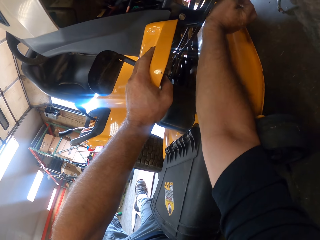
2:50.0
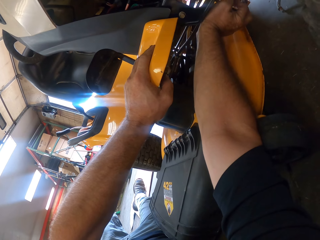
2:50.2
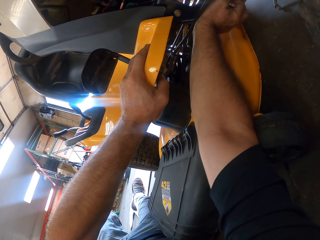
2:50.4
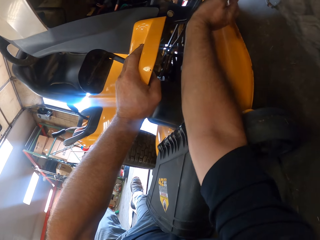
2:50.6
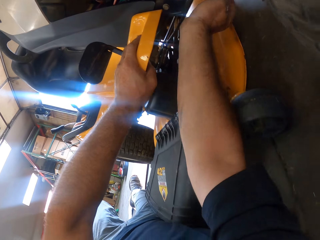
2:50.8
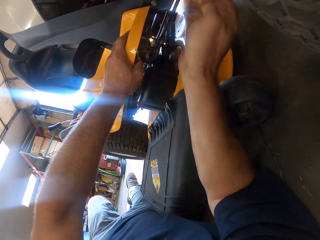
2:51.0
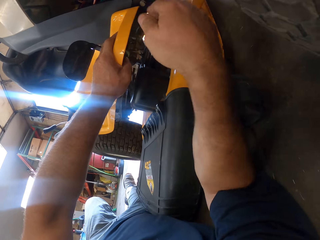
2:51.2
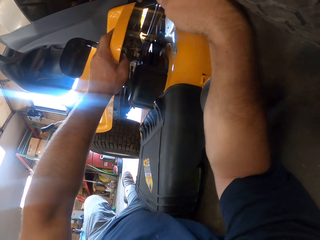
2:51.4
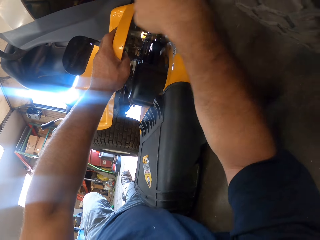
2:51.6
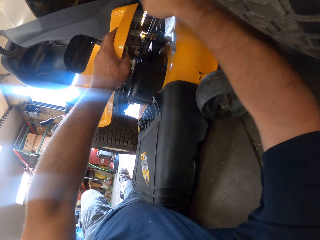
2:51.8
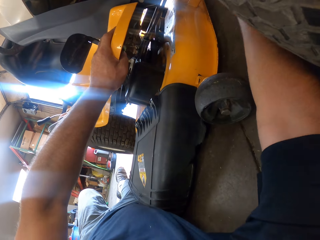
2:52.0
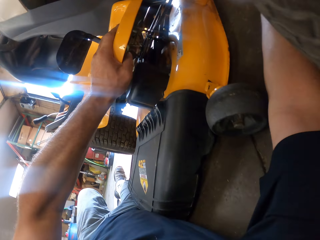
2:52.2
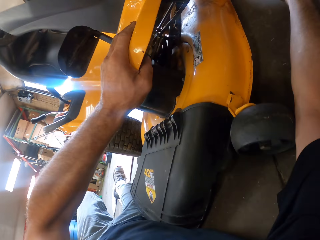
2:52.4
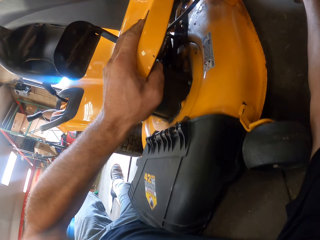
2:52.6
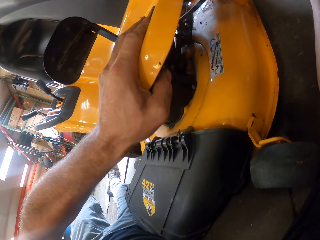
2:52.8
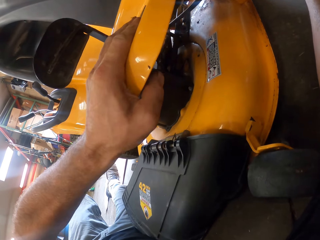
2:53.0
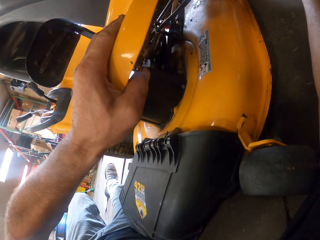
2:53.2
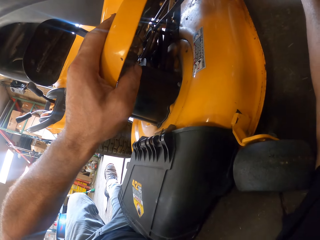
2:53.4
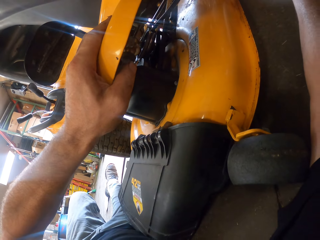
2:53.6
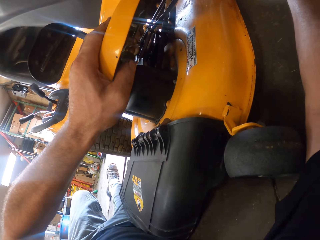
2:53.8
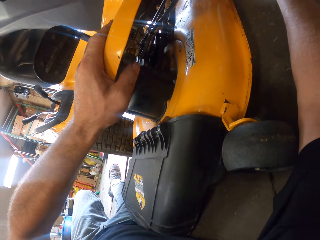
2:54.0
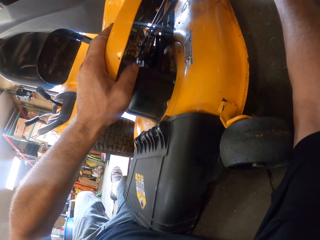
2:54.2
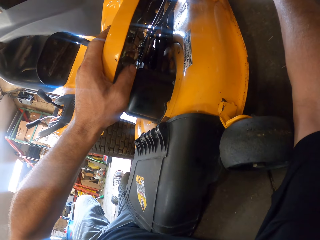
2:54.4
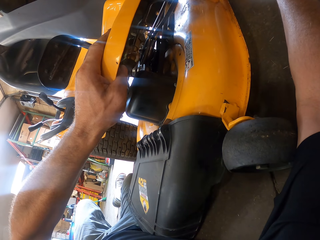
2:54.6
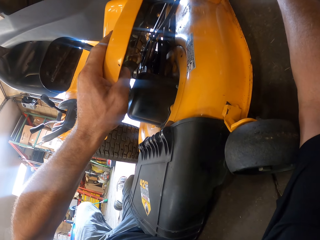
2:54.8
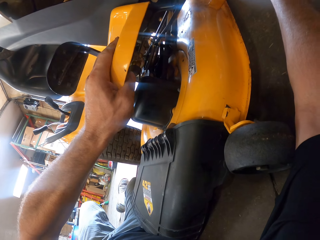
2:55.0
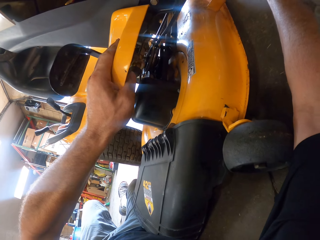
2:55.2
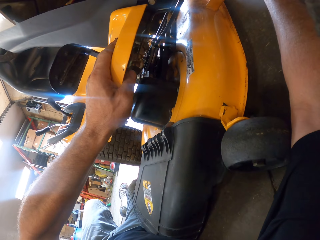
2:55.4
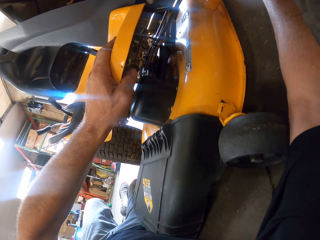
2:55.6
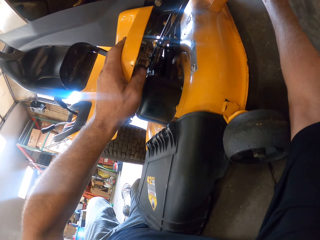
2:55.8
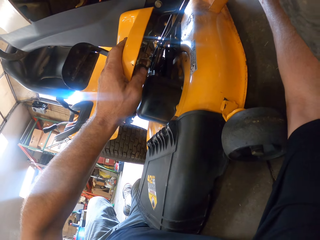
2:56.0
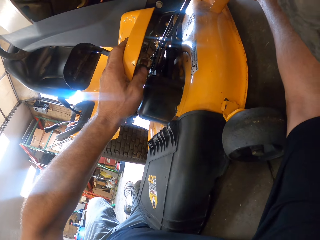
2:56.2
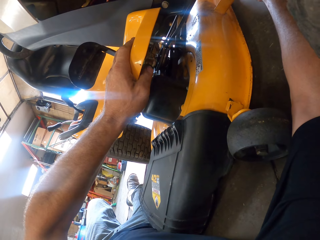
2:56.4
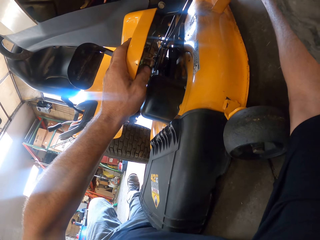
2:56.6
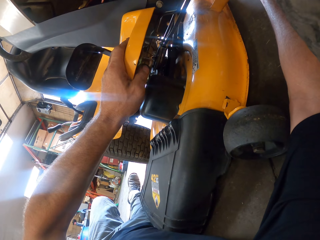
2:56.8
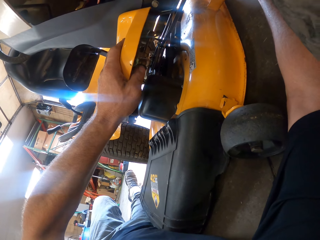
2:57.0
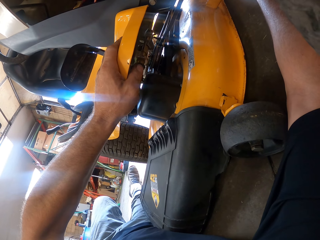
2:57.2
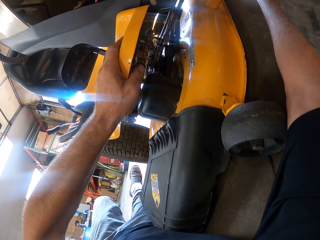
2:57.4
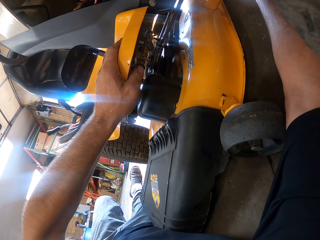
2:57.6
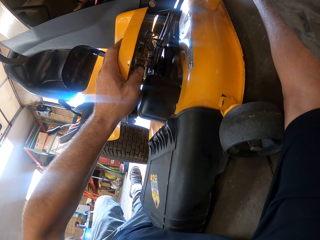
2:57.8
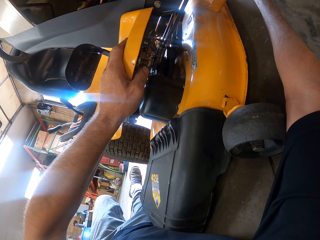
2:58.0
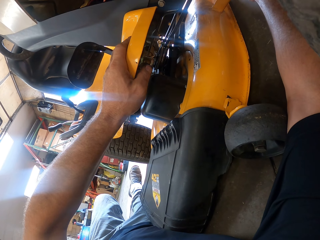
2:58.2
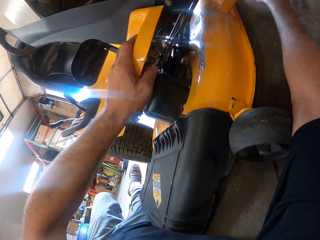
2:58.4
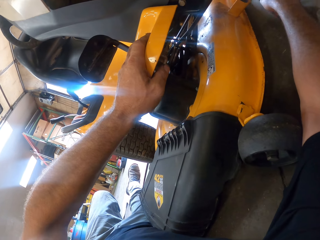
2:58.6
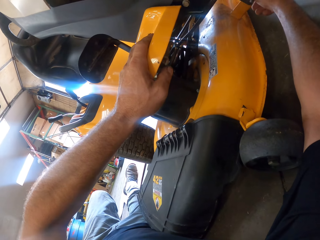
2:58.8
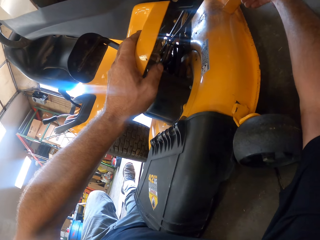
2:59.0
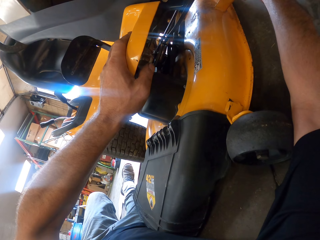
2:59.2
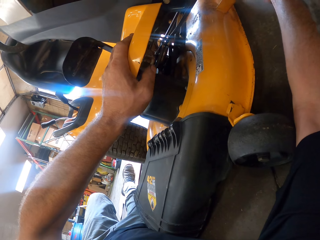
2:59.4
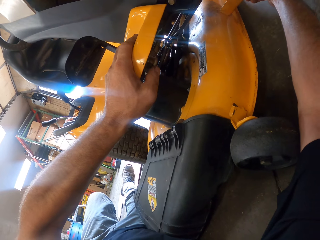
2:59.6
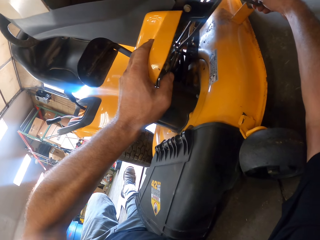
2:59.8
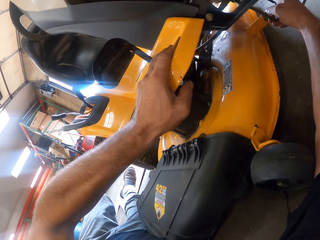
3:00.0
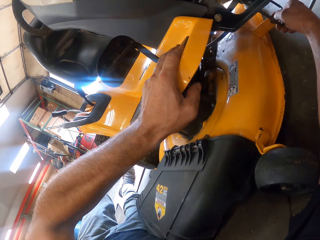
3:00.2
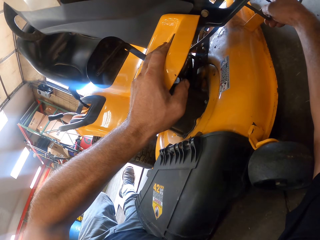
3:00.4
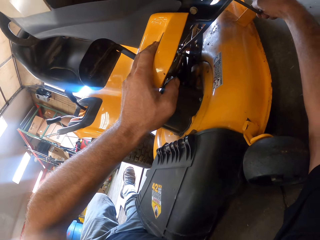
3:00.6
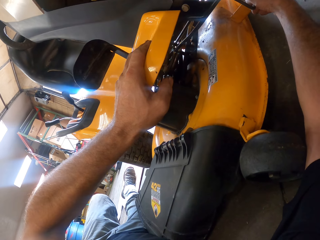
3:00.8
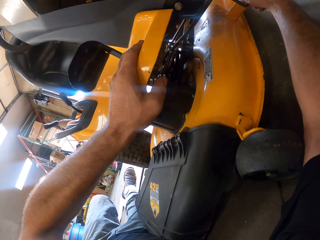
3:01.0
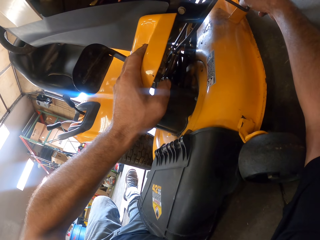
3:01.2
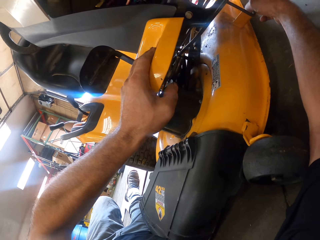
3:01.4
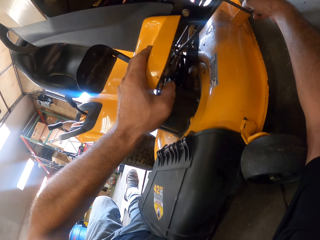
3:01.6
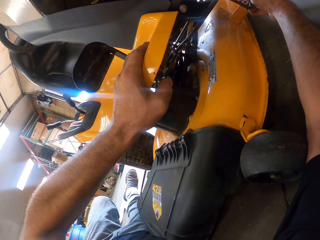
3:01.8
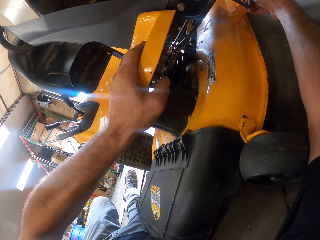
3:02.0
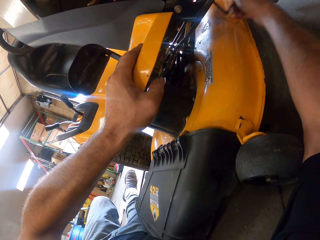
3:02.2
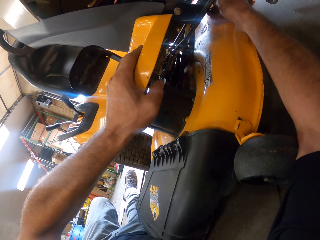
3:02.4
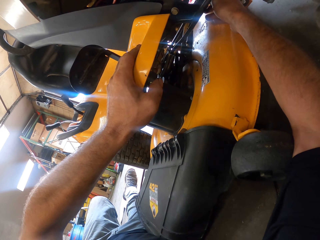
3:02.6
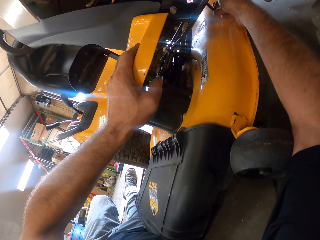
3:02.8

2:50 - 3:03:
The camera wearer moves their hand. They disconnect the metal structure.

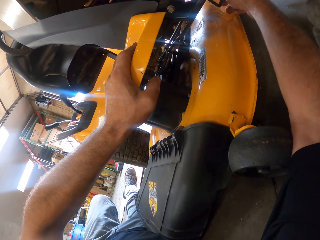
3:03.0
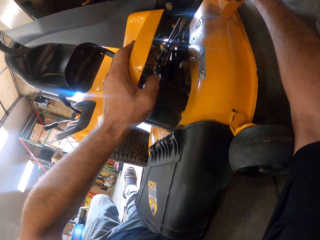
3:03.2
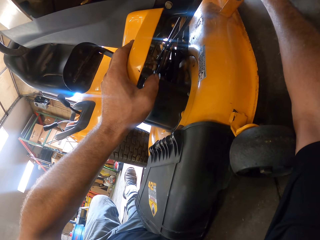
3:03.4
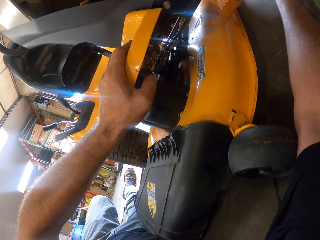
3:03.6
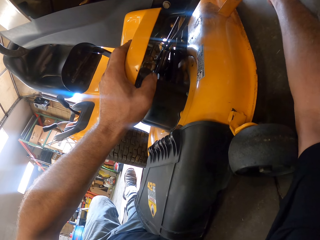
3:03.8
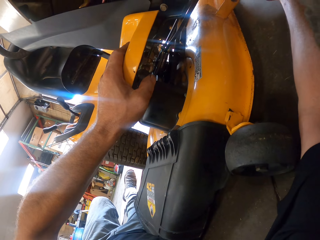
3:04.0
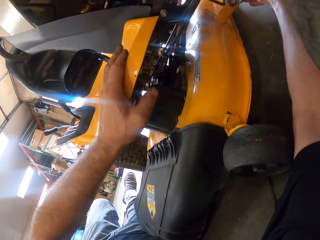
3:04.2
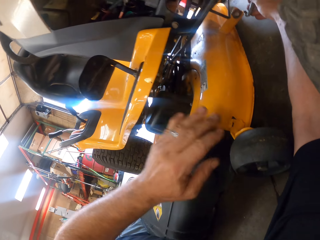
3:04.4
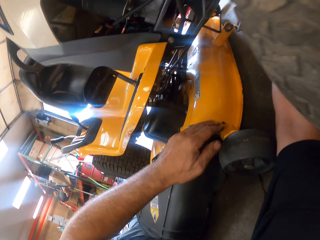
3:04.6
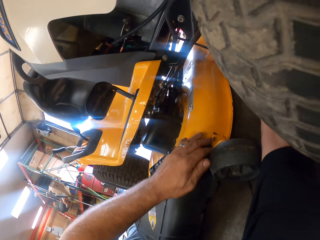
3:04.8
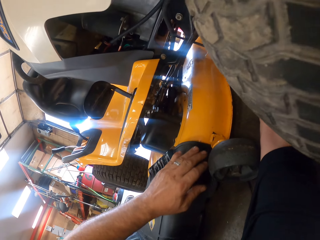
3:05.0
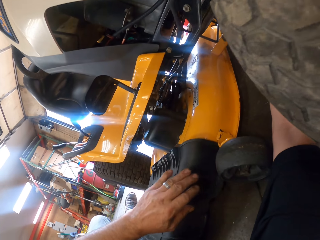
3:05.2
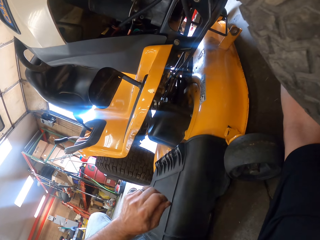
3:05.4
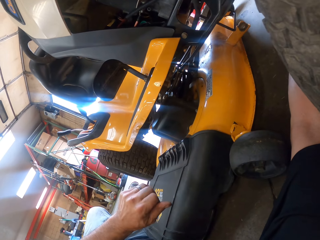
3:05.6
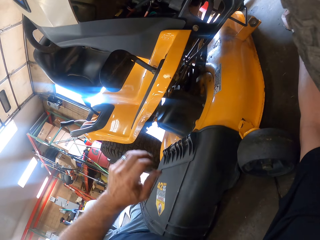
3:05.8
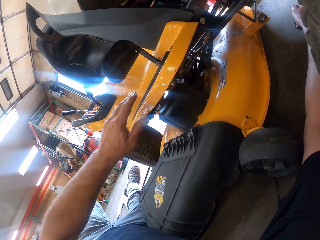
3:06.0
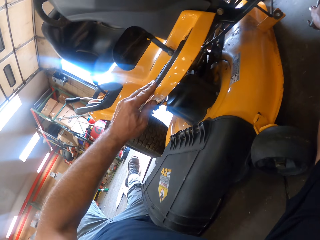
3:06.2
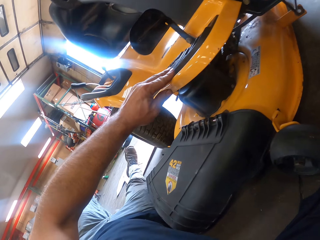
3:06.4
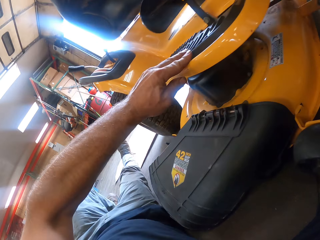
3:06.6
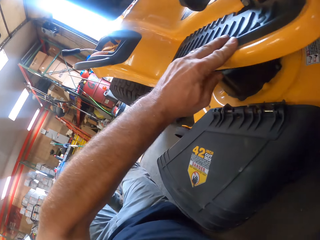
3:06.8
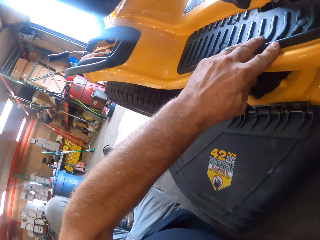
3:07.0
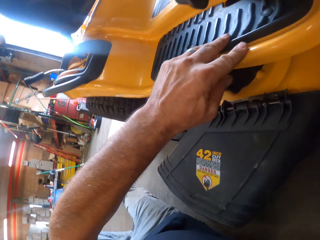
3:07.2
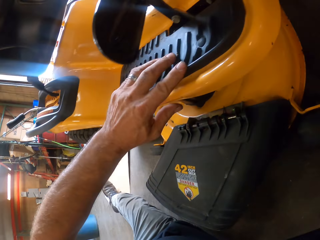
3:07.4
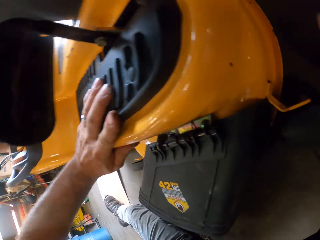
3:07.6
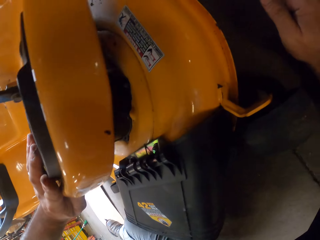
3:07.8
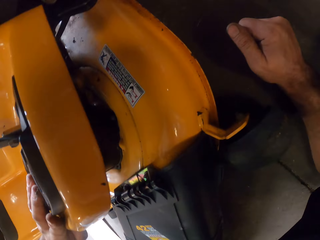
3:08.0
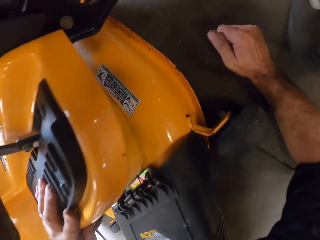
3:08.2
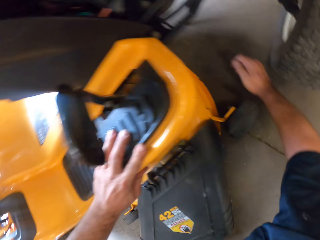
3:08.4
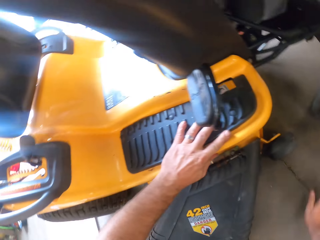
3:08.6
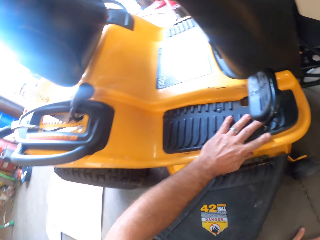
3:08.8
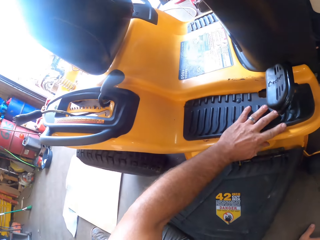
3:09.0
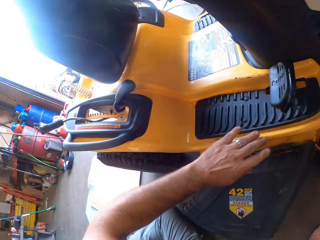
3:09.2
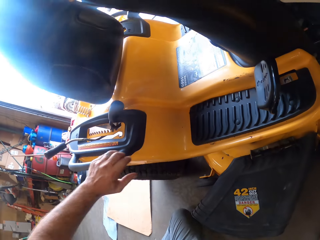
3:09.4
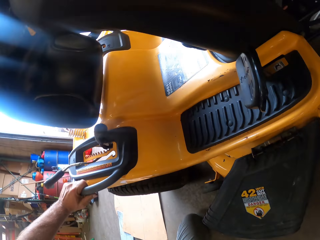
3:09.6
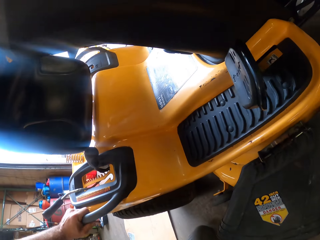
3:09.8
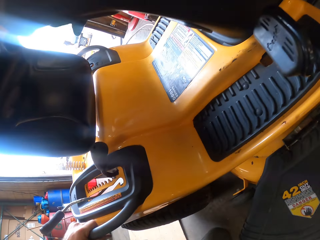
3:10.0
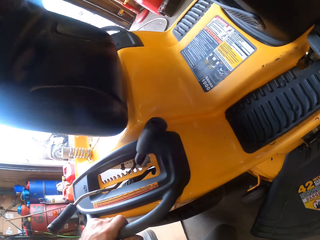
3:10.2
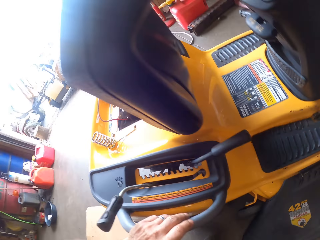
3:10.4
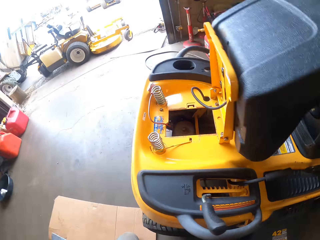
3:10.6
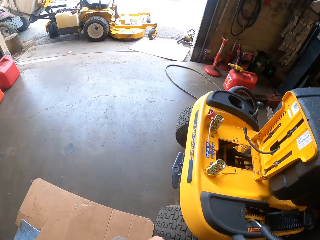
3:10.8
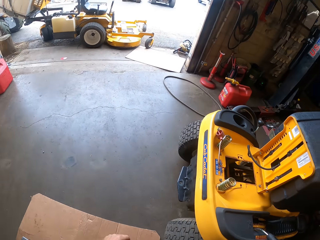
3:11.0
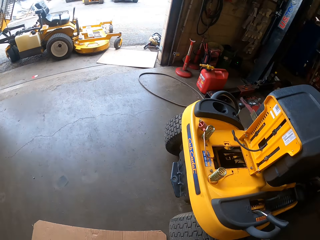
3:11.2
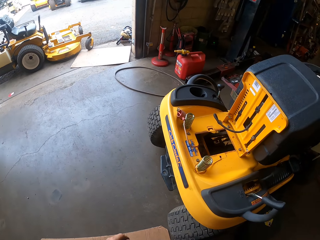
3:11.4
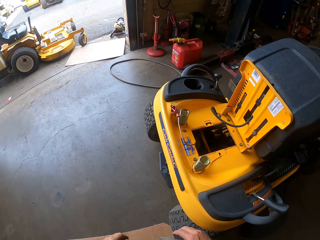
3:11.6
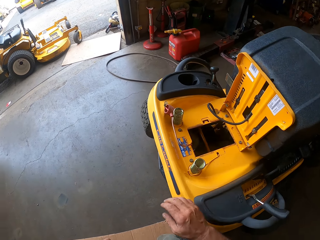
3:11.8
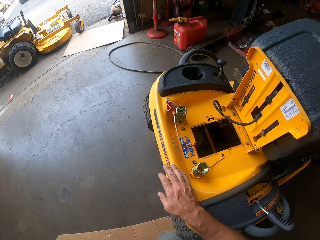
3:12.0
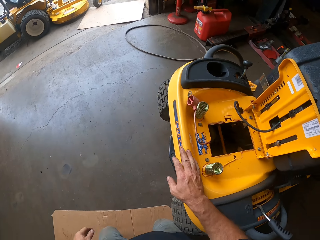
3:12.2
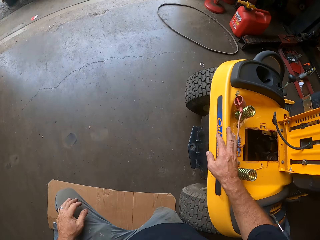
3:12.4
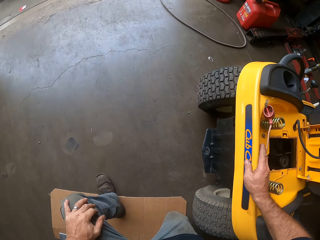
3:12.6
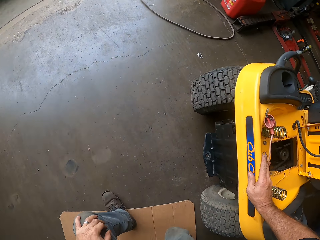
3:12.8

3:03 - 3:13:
The camera wearer places his left hand on an engine of the lawn mower. He moves his hand. He places his left hand on the lawn mower. He moves around. He puts his hand on the lawn mower.
